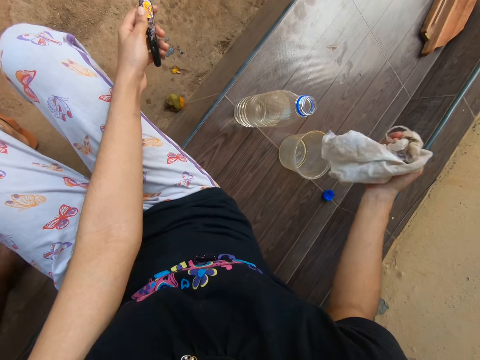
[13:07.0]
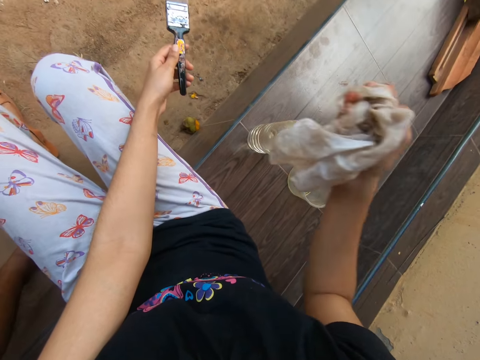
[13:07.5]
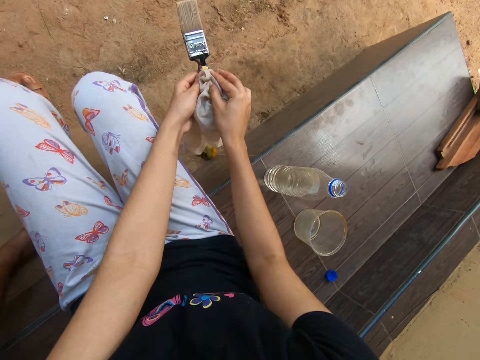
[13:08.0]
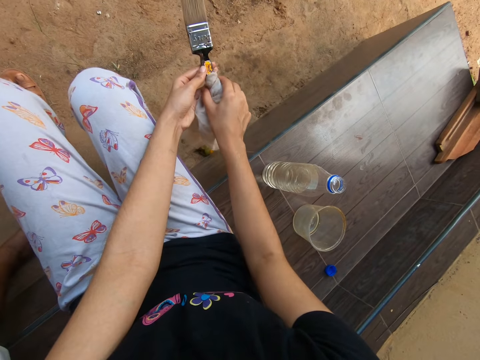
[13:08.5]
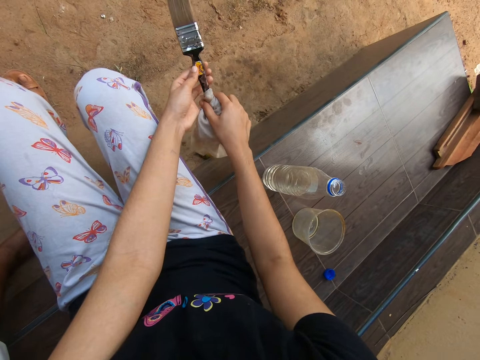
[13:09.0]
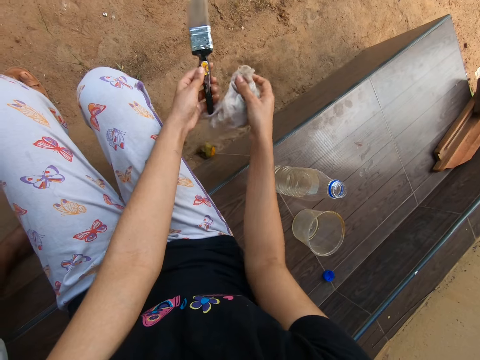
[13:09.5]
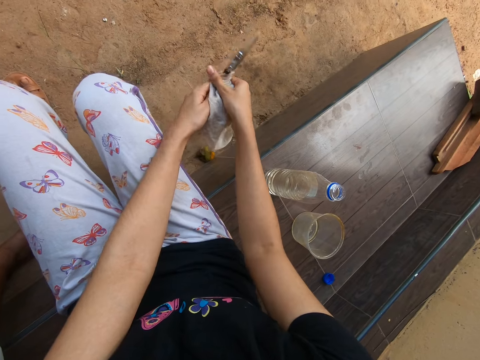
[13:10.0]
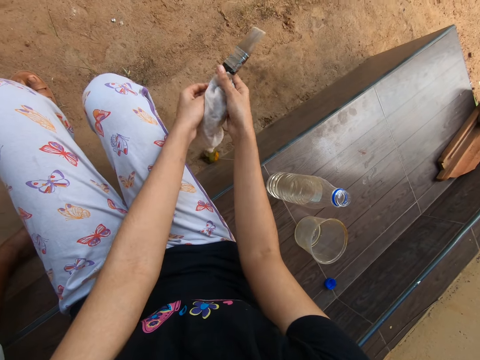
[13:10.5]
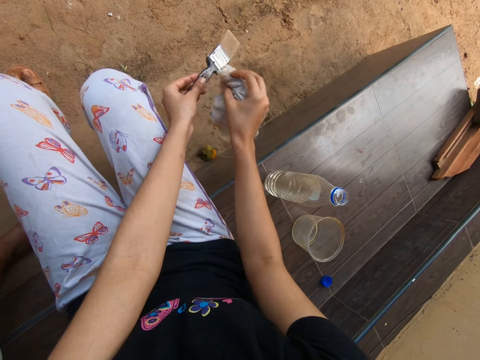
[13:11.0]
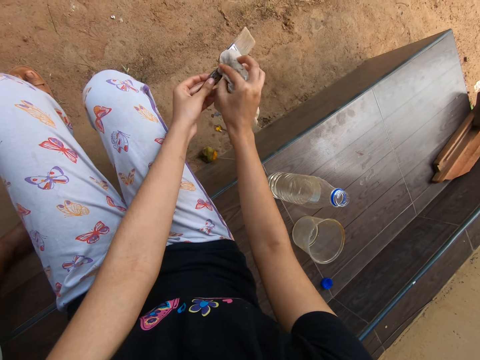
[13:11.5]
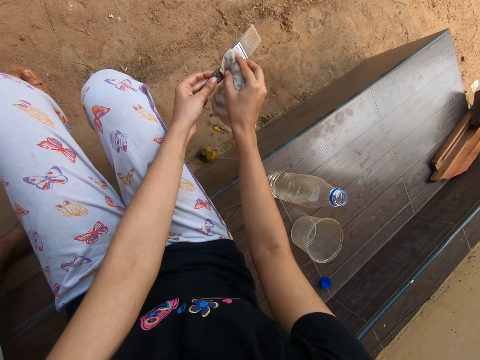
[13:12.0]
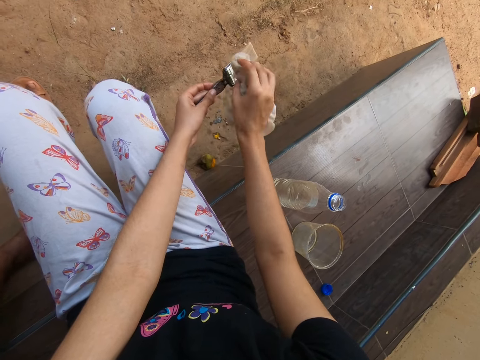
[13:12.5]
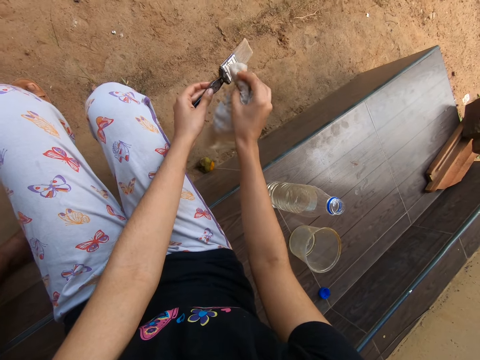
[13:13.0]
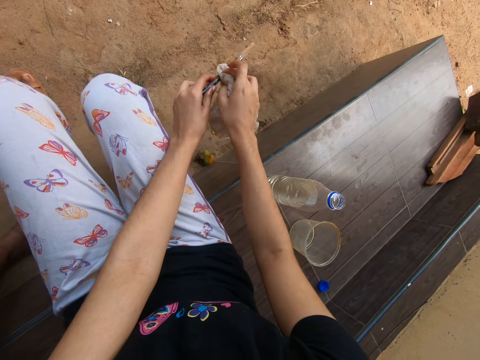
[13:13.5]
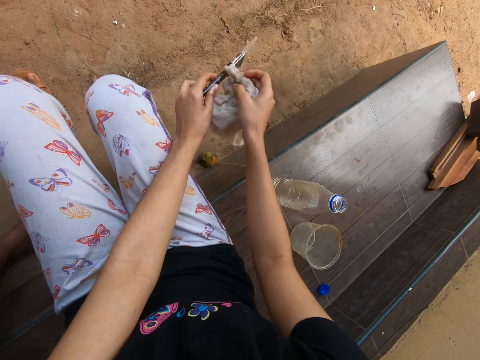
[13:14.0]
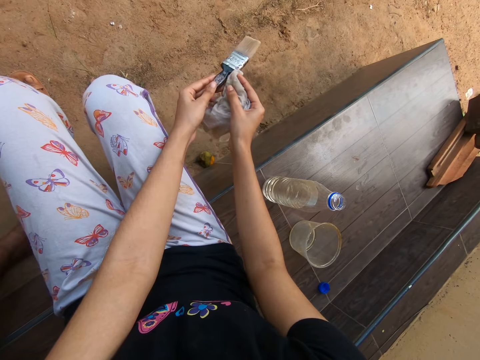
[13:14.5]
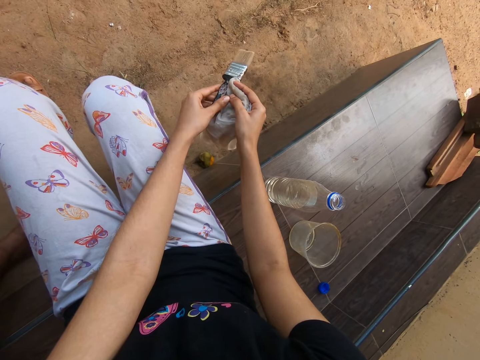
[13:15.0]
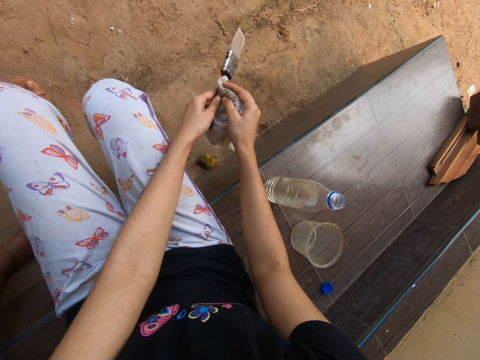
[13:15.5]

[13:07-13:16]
The camera wearer cleans the painting brush in his left hand with the cloth in his right hand. He converses with the man.

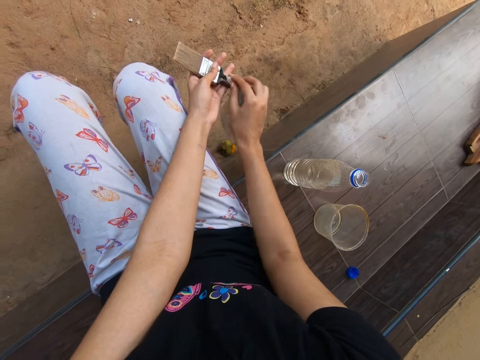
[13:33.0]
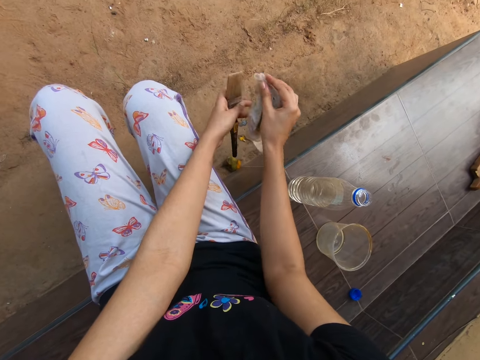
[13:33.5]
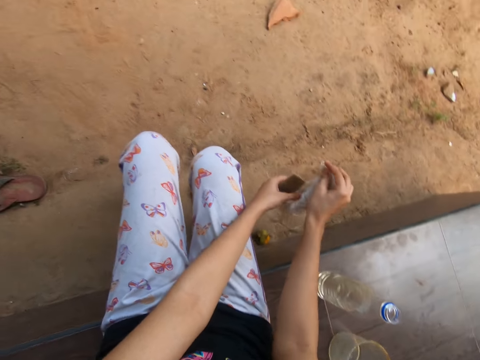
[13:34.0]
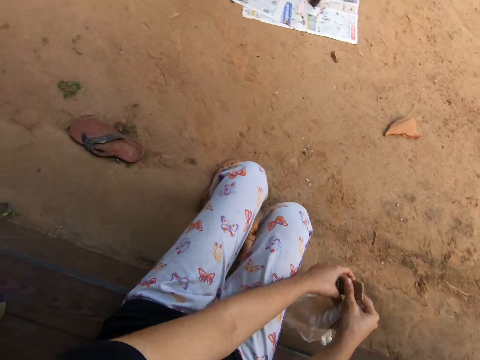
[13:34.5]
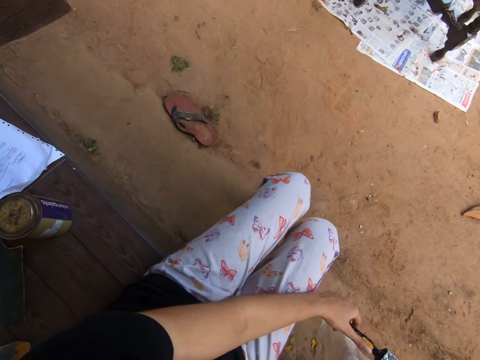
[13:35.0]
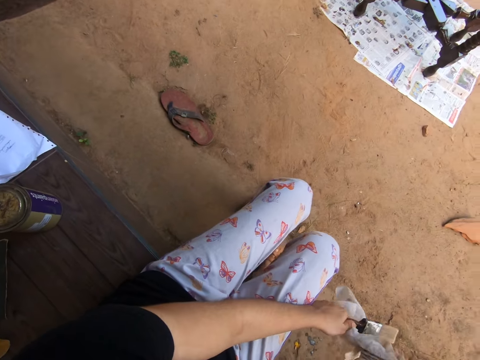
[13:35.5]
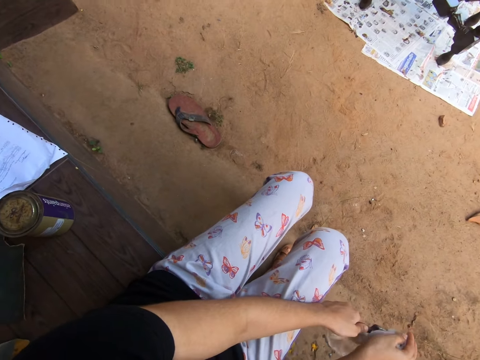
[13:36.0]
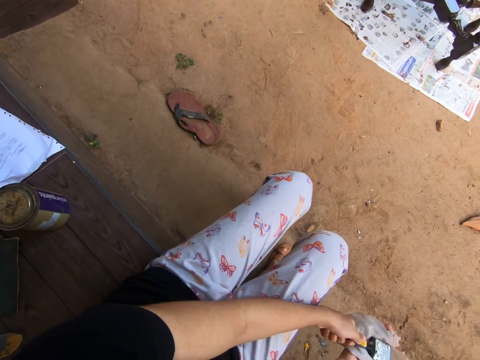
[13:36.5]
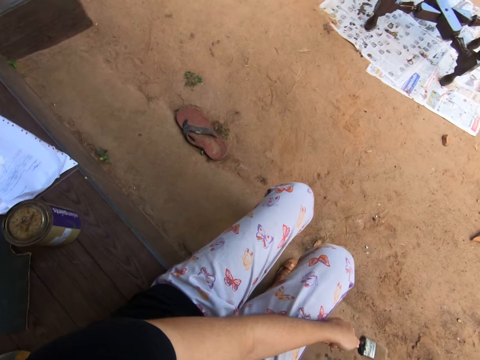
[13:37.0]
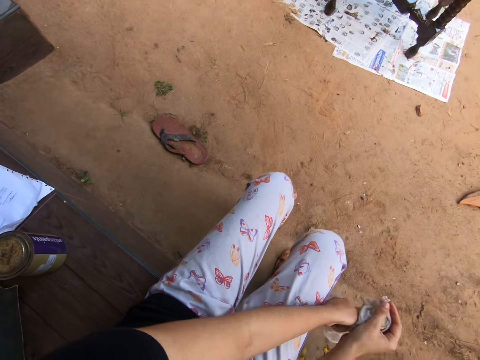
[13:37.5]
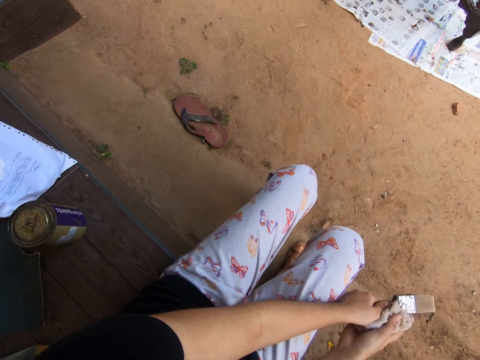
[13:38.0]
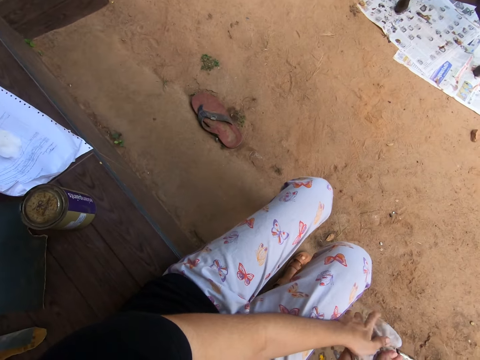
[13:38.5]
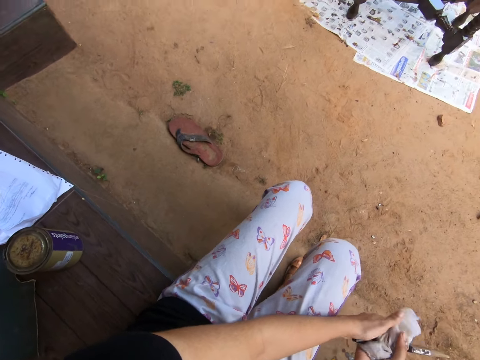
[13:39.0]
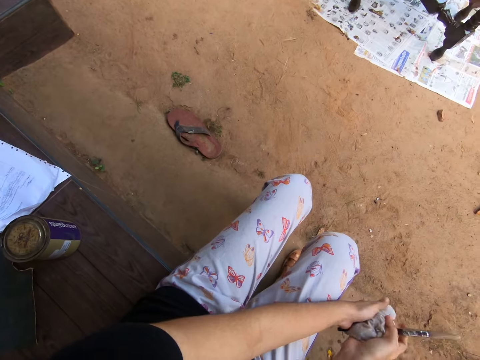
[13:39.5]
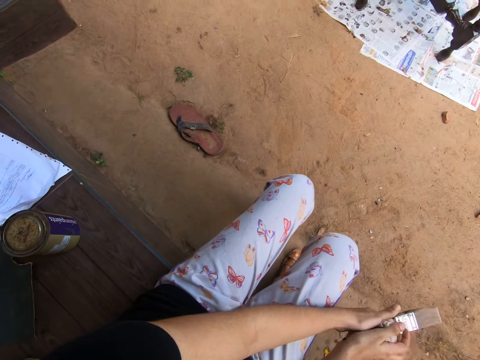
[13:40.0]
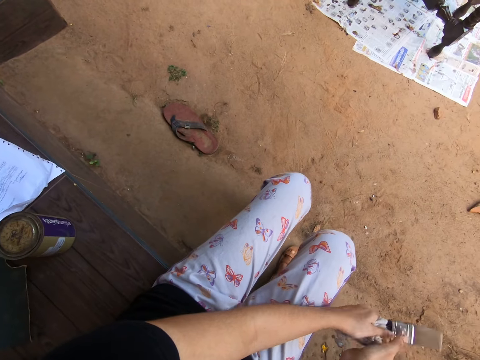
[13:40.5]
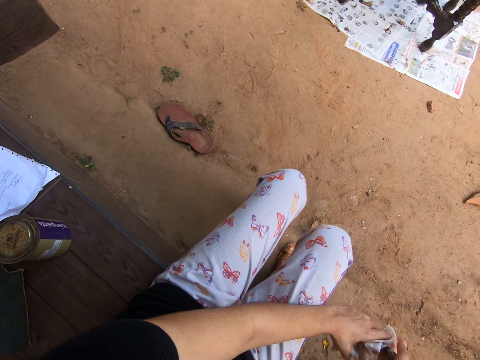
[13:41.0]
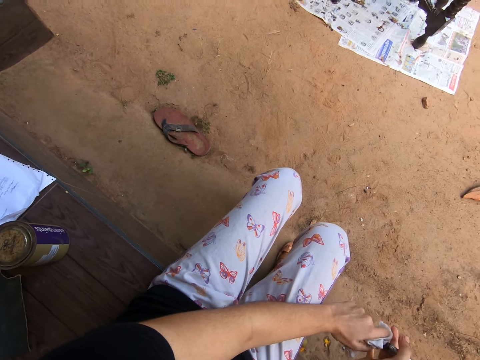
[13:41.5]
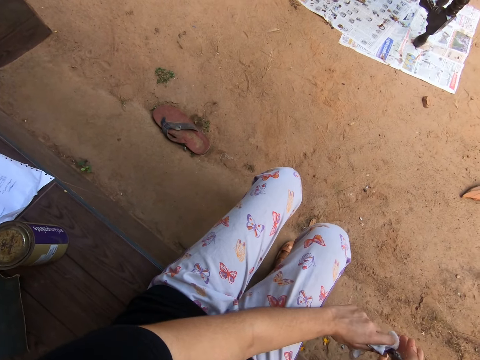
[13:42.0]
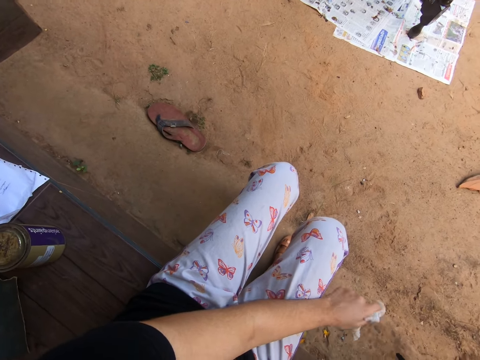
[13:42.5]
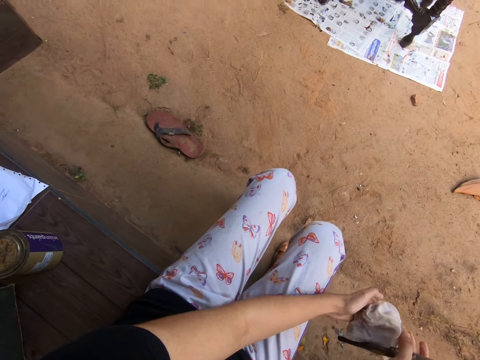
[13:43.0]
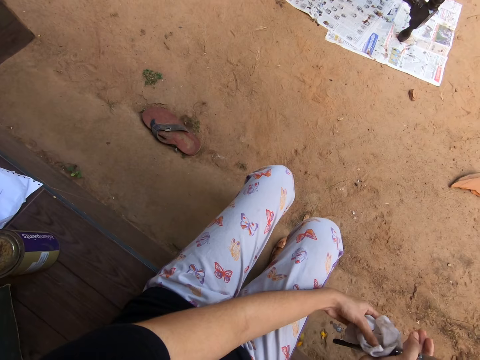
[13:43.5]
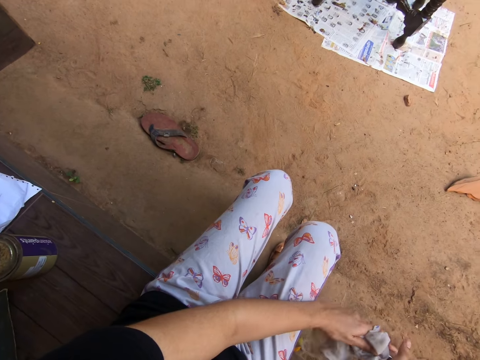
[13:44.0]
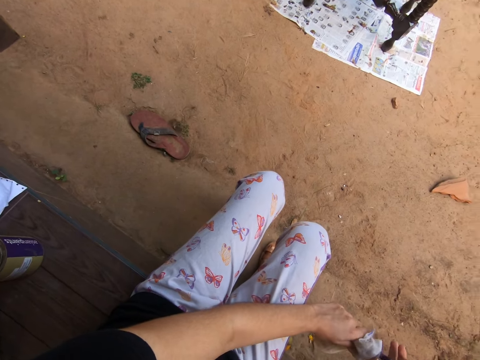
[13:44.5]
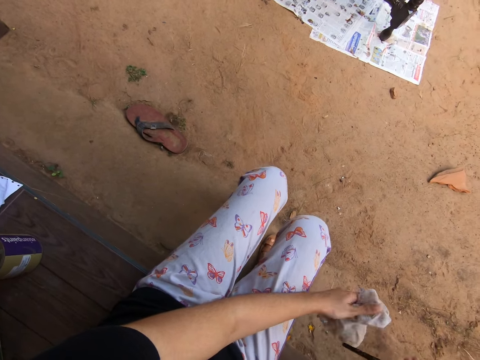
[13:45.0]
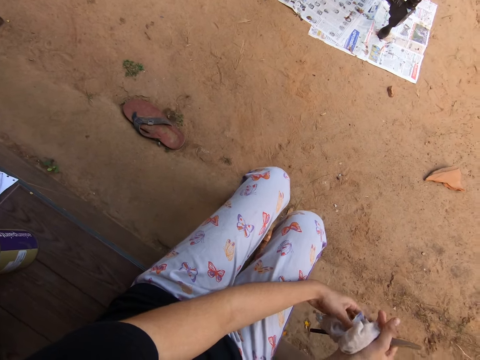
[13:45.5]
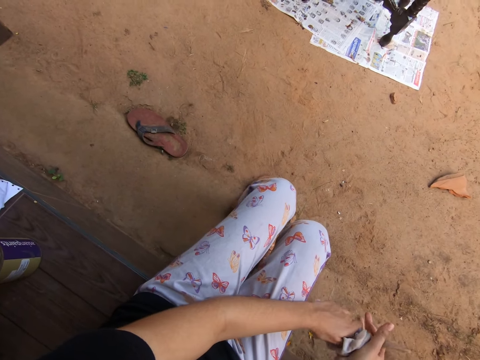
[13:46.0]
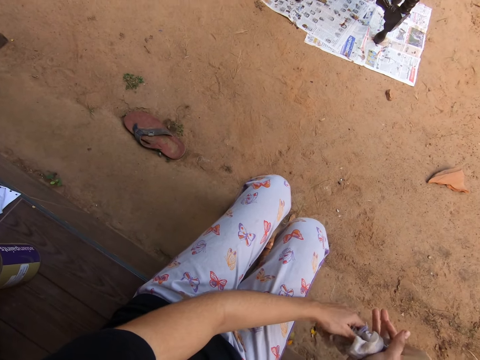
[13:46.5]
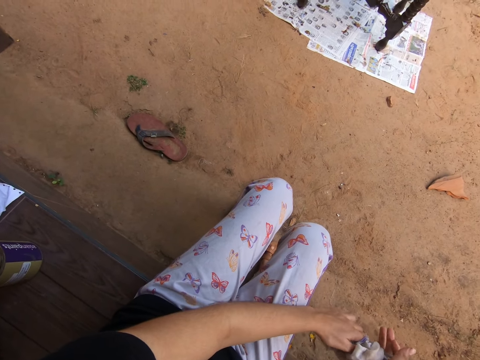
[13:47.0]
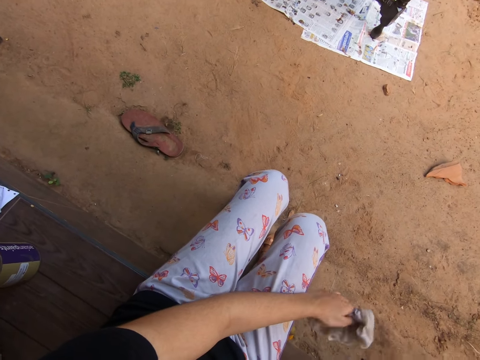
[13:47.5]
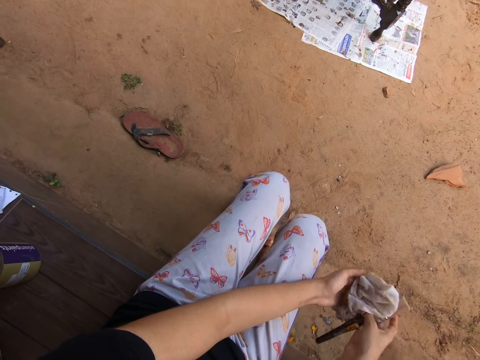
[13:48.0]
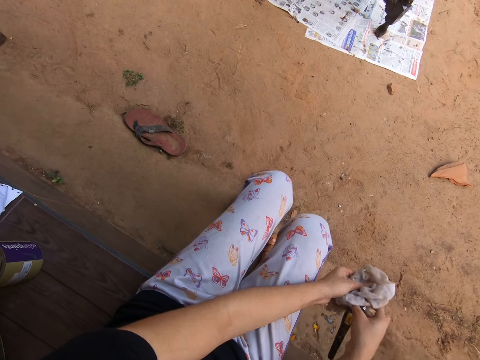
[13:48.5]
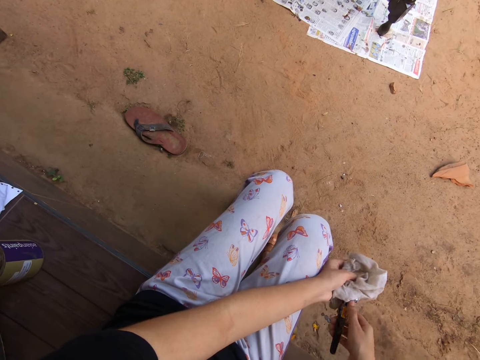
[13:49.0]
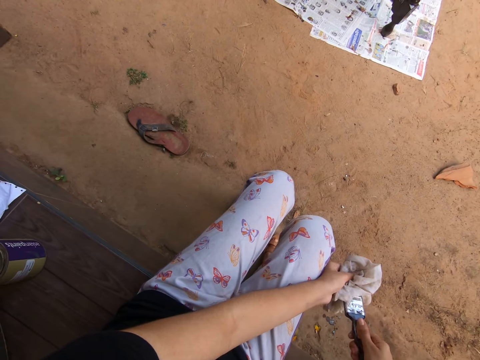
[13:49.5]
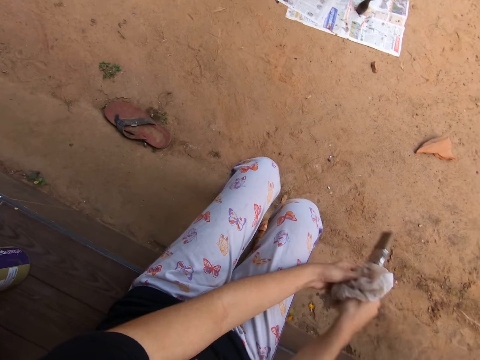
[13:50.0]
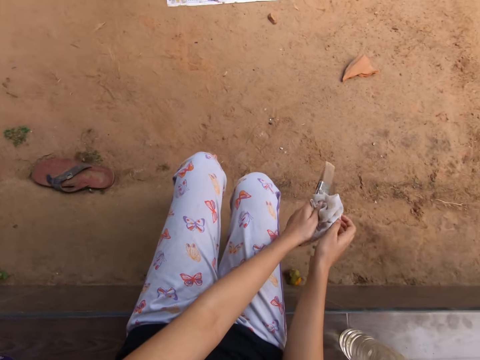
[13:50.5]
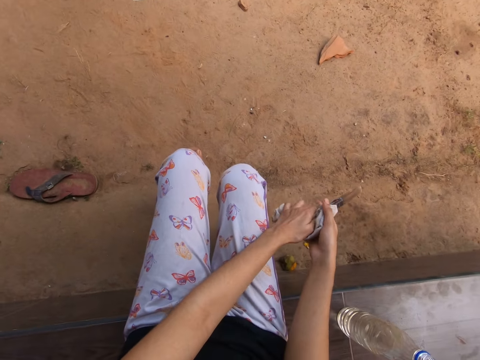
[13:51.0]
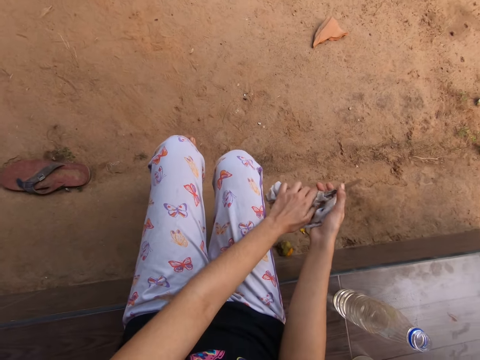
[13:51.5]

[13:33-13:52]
The camera wearer looks around. She wipes a painting brush with a piece of cloth. She passes the brush in her right hand to her left hand. She takes the brush in her left hand with her right hand. She passes the brush in her right hand to her left hand. She holds the brush with the right hand.
